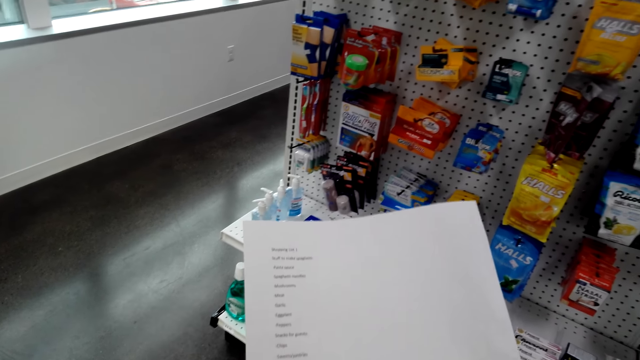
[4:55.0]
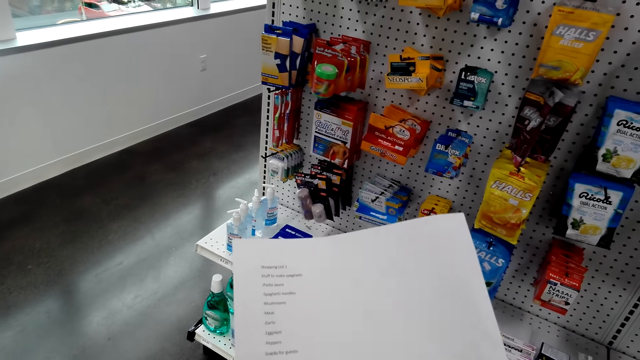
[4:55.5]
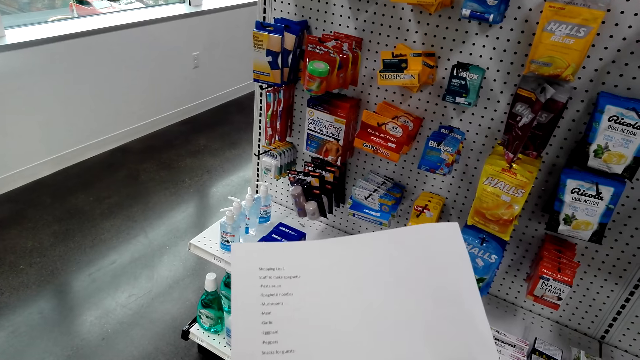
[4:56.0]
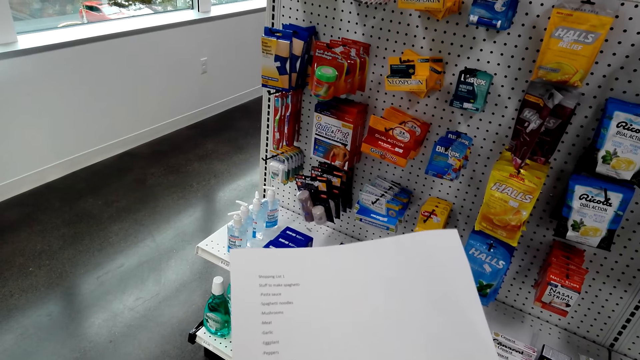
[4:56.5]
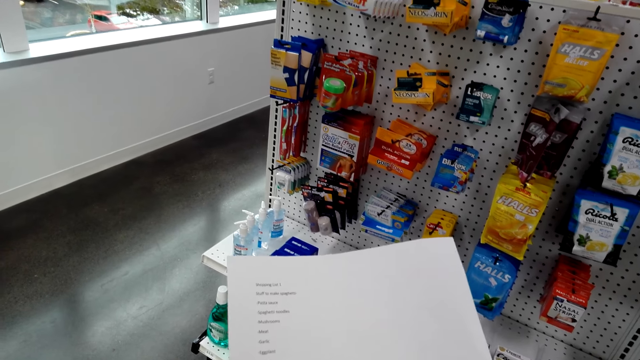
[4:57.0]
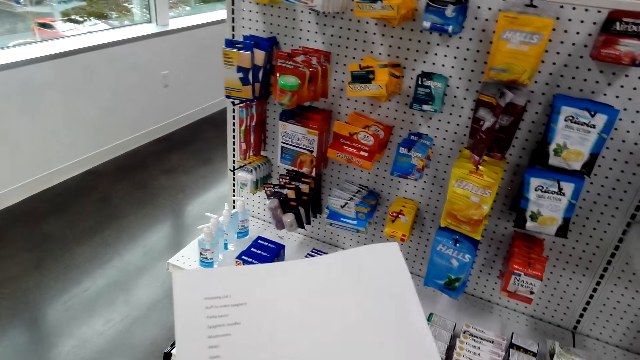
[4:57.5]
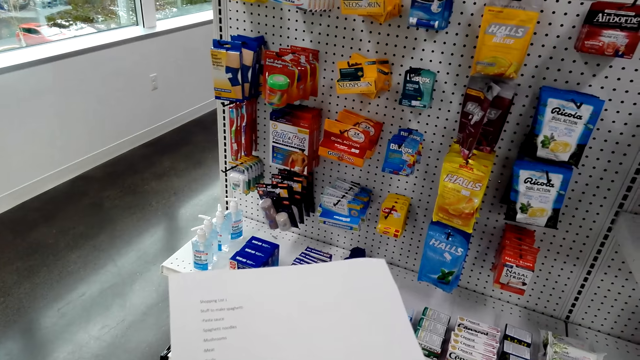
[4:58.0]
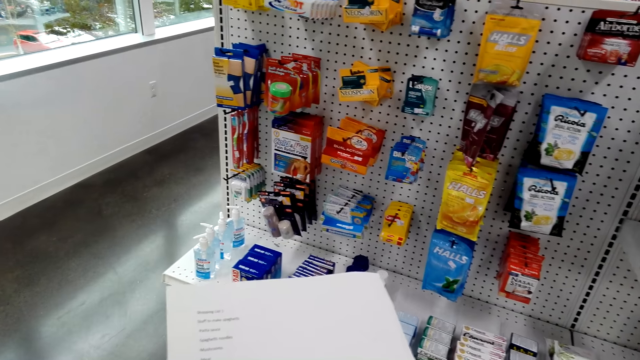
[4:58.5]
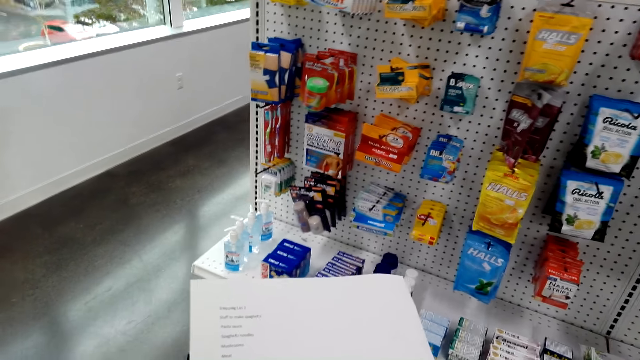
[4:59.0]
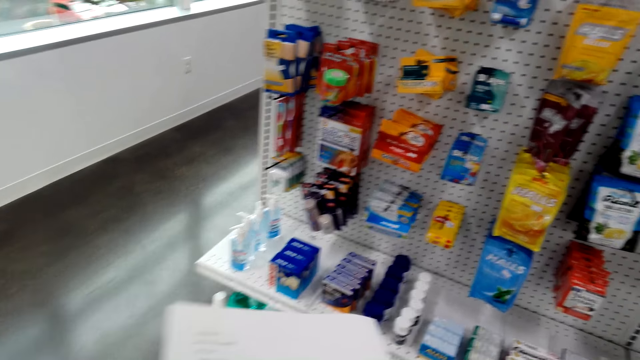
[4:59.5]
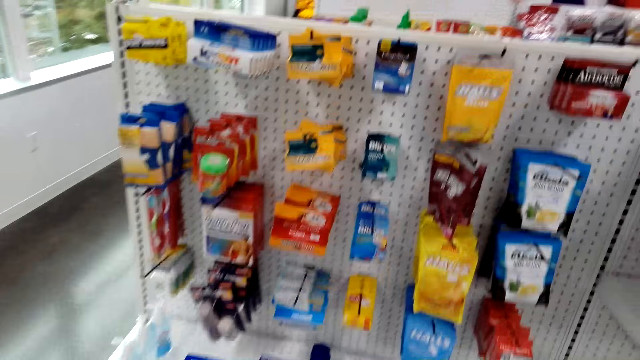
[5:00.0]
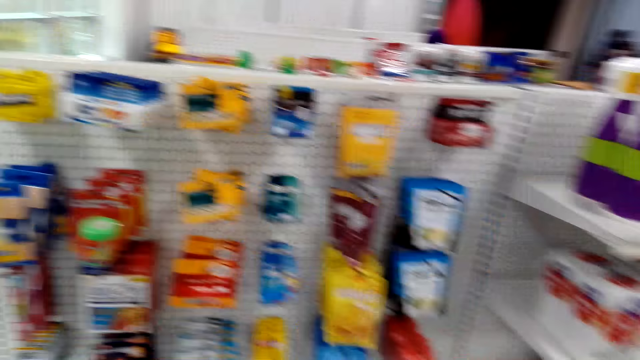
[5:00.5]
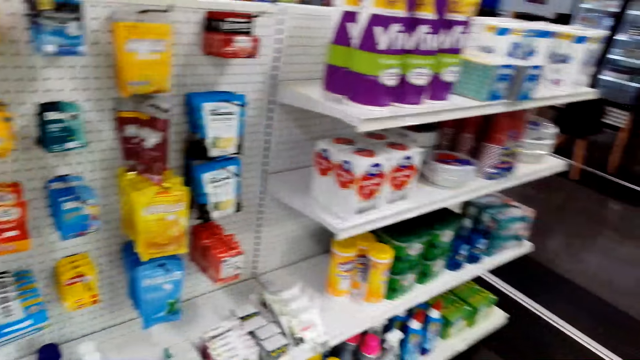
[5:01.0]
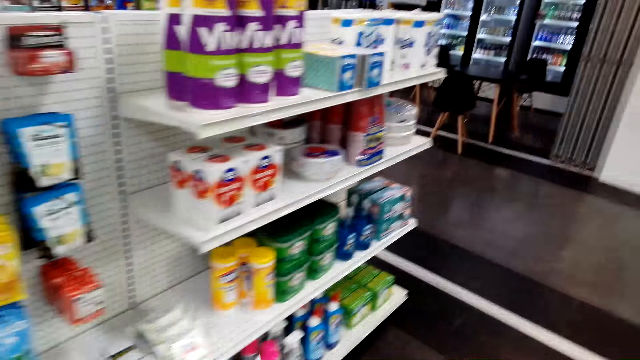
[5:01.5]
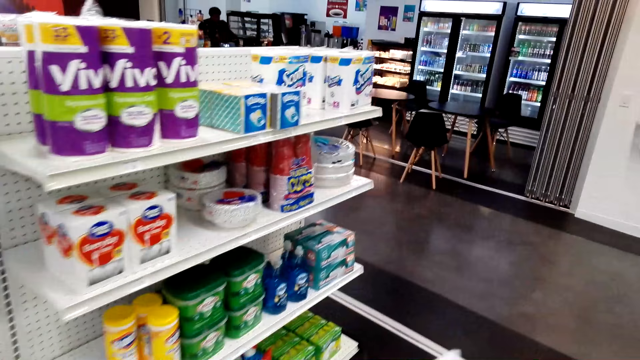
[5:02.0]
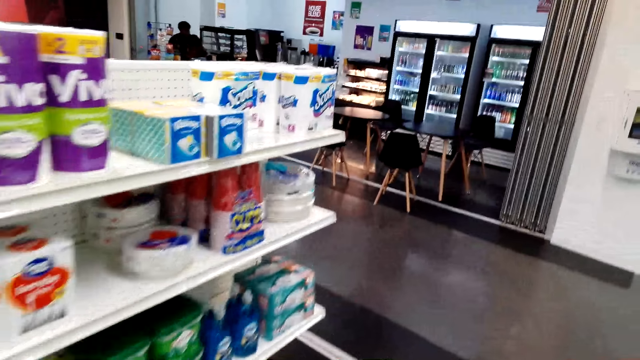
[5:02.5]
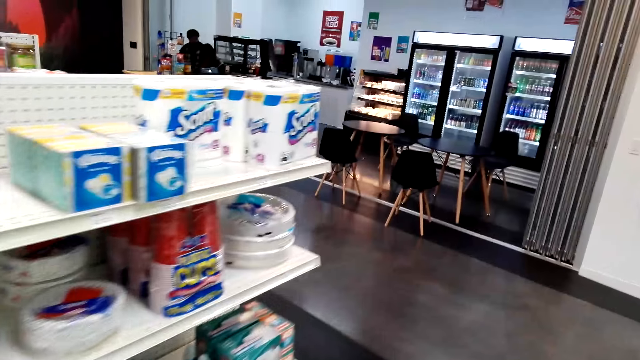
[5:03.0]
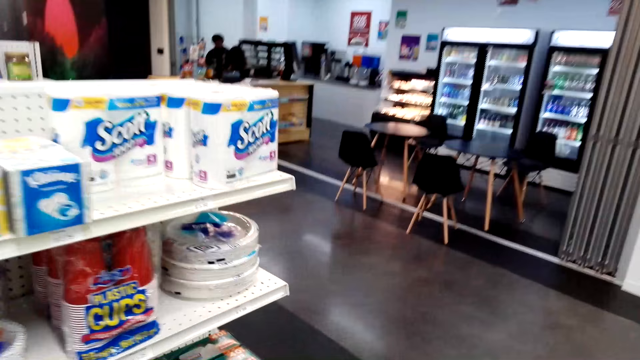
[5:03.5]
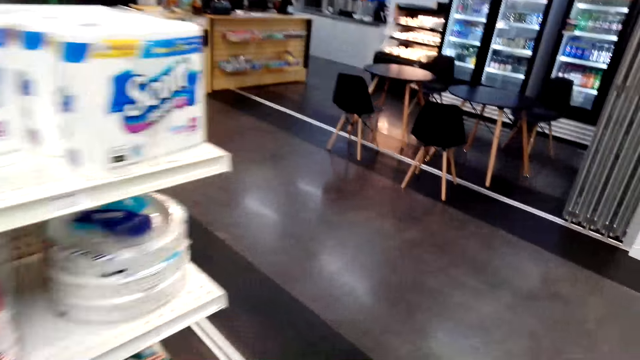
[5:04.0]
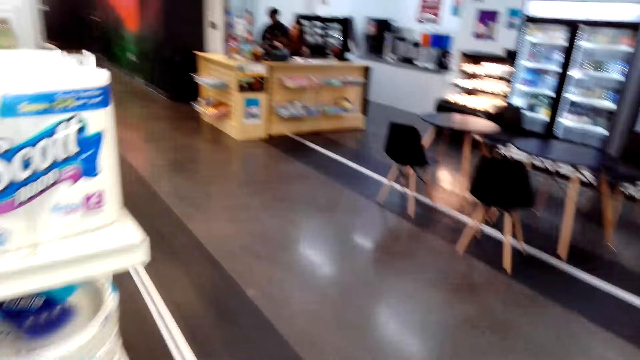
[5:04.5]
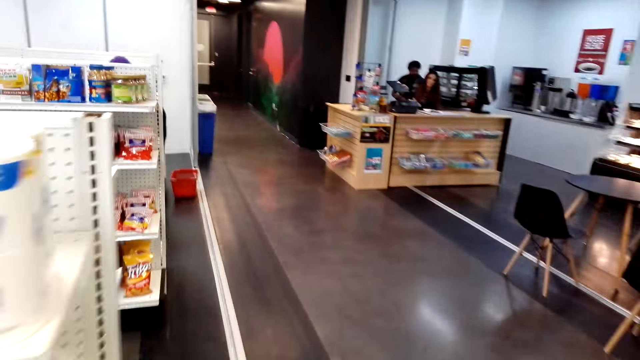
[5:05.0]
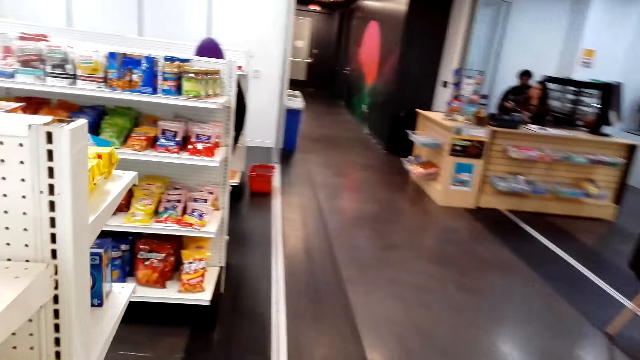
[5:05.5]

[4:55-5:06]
The camera wearer stares at the list. They stare at the list again. They turn around. They walk in the supermarket.

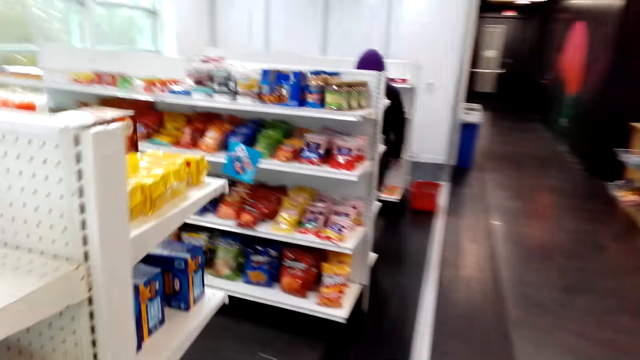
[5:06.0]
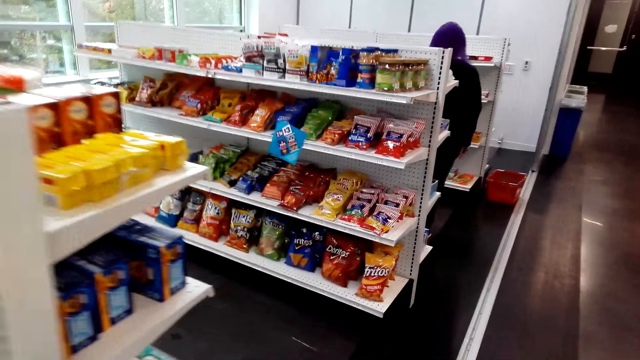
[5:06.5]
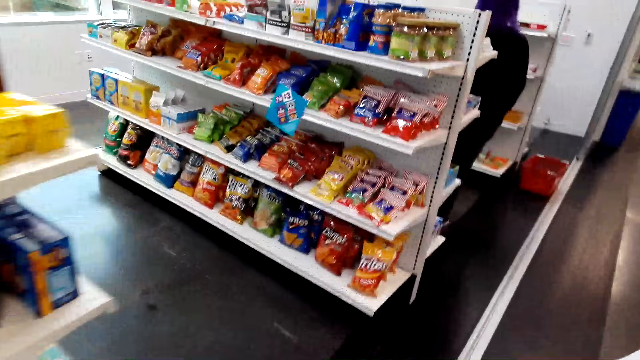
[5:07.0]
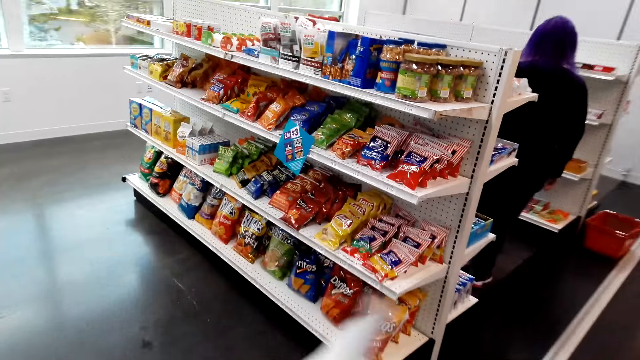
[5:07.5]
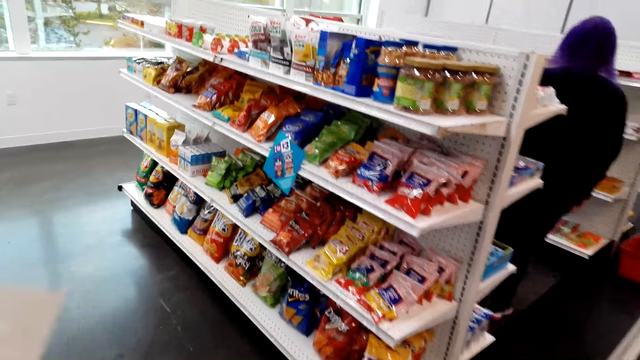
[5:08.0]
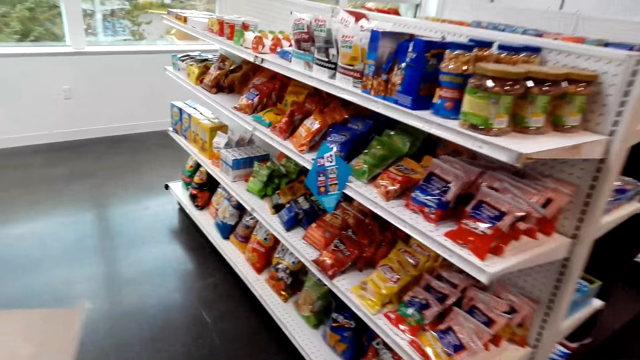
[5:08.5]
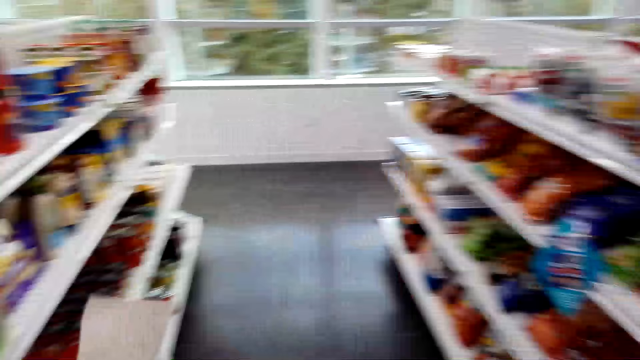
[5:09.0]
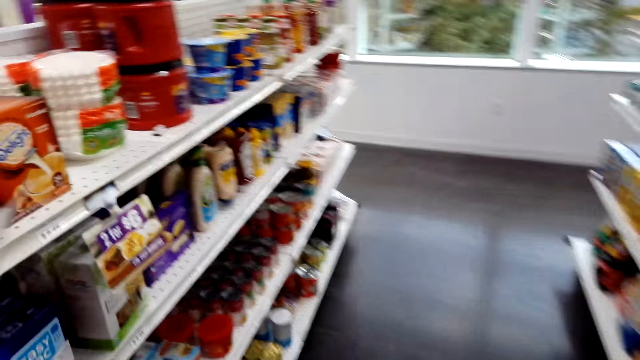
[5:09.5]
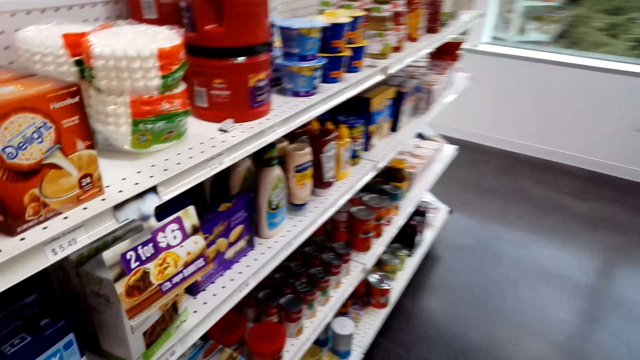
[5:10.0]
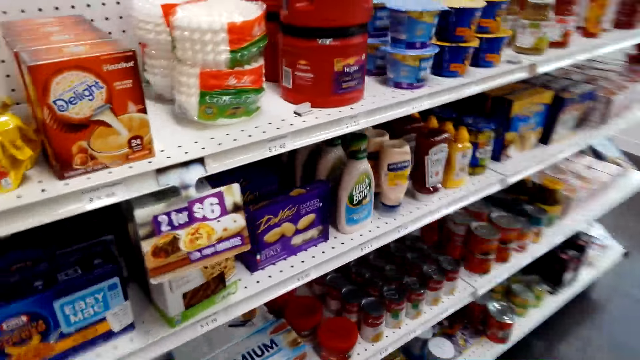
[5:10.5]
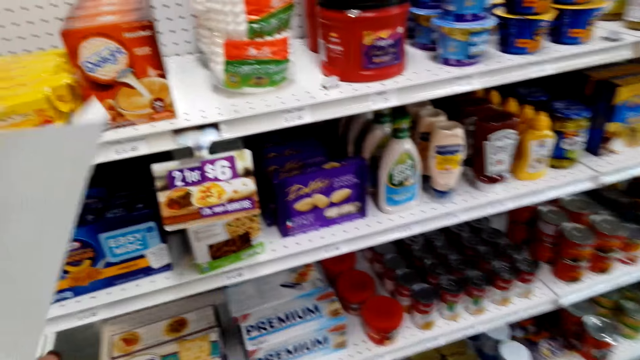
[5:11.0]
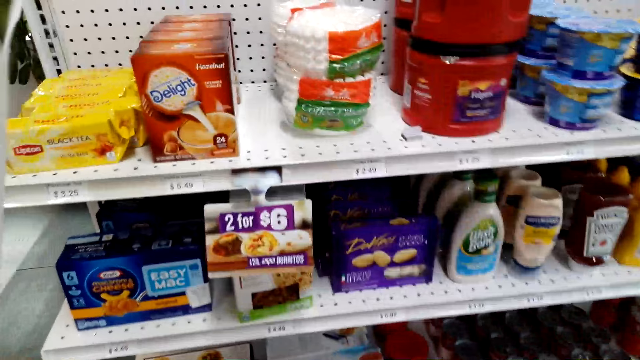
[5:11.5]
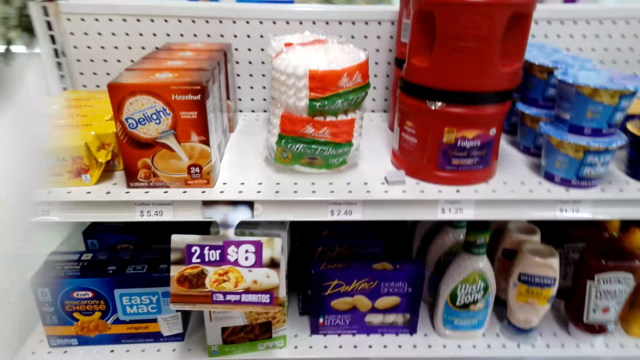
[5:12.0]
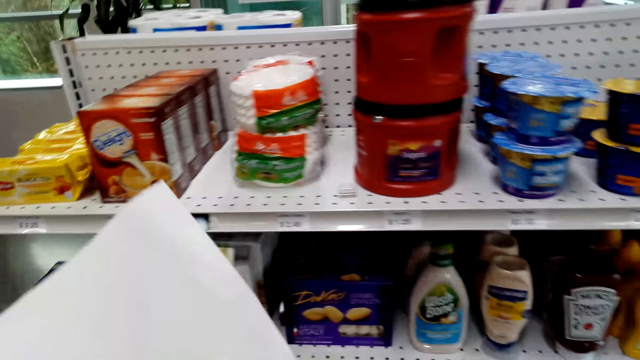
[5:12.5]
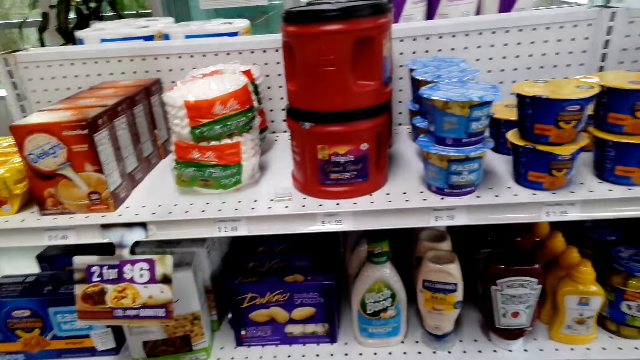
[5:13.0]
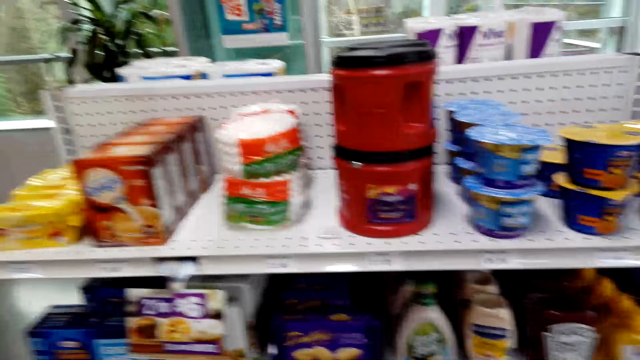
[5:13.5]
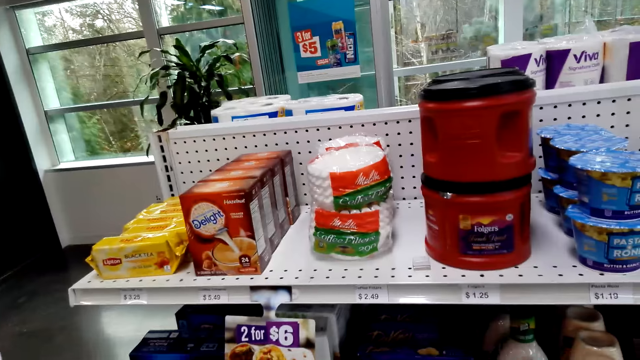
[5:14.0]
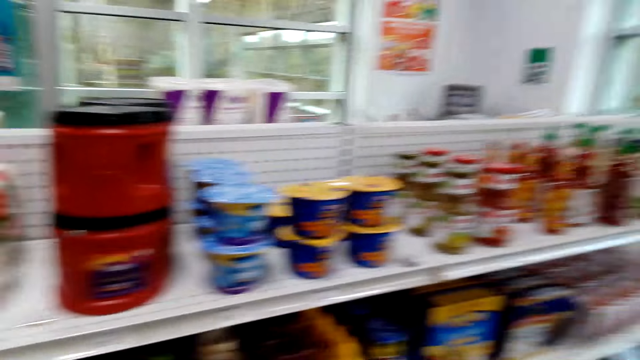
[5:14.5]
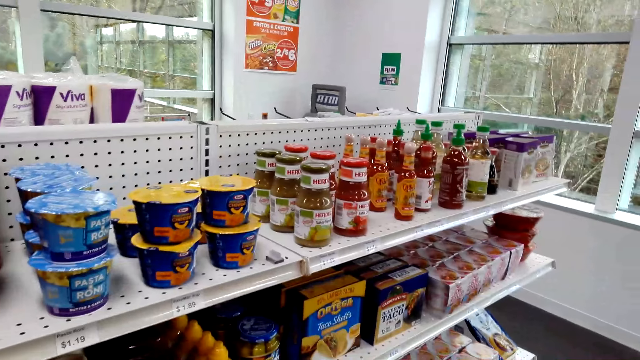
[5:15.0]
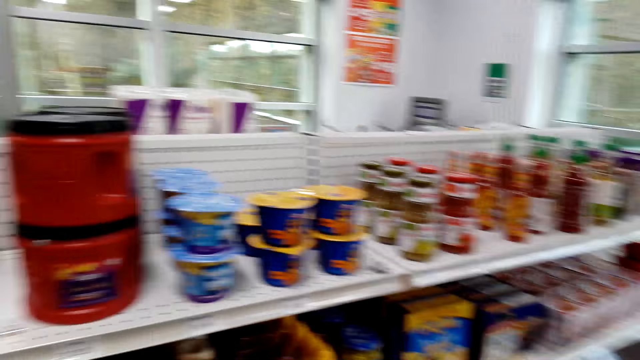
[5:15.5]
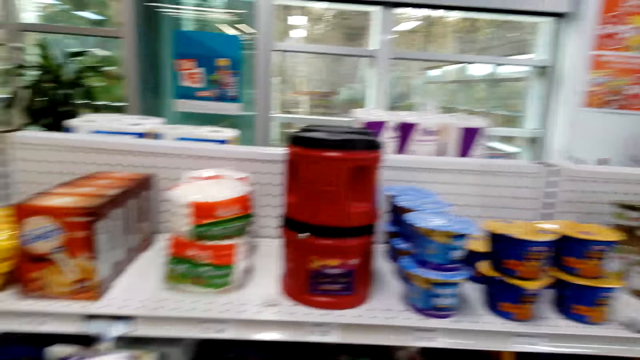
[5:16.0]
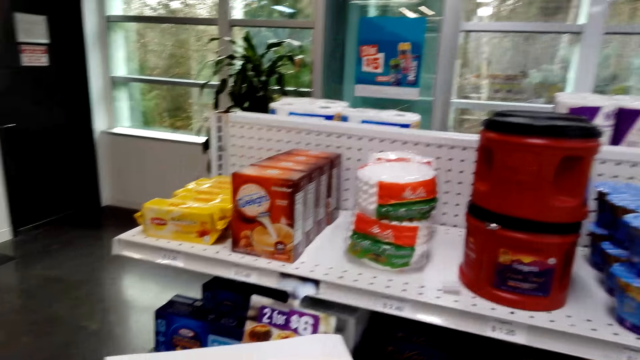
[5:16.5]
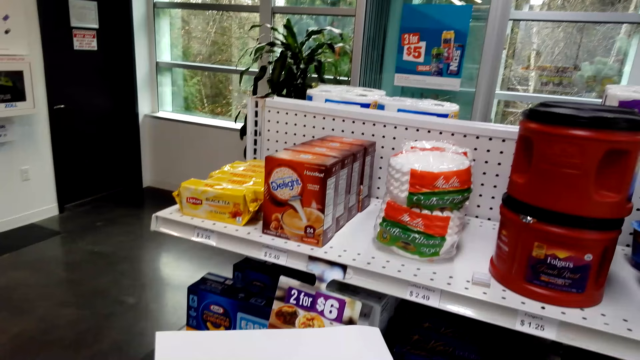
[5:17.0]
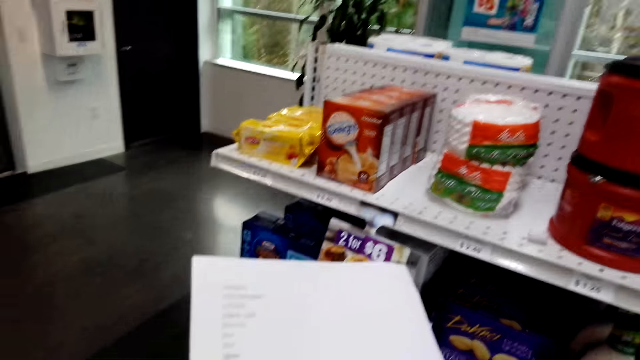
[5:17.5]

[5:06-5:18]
The camera wearer turns around. They walk in the supermarket. They look around. They stare at the list.
